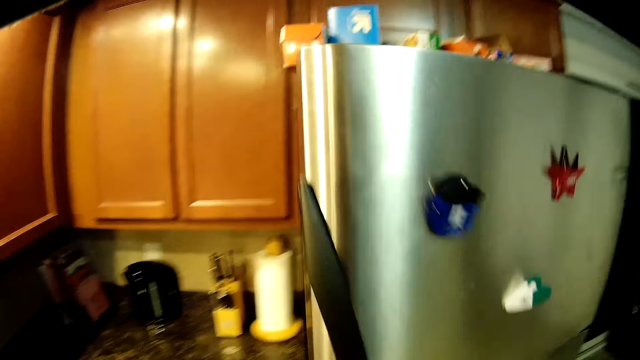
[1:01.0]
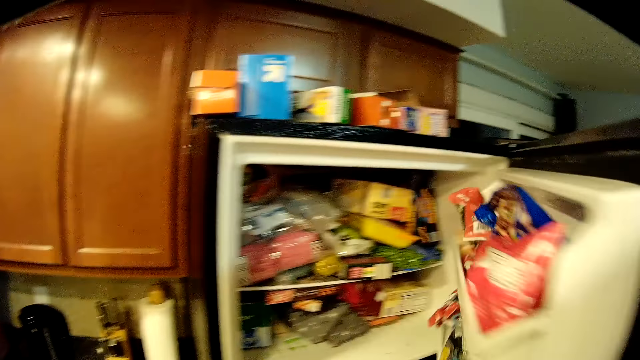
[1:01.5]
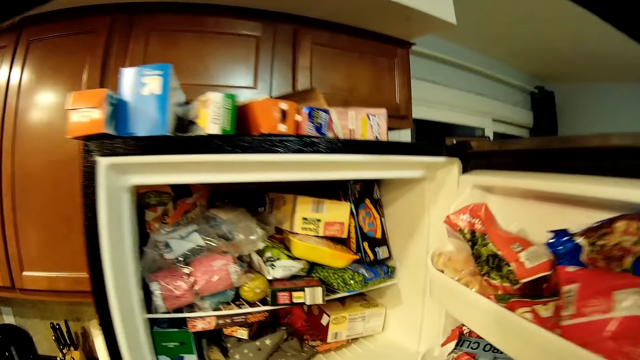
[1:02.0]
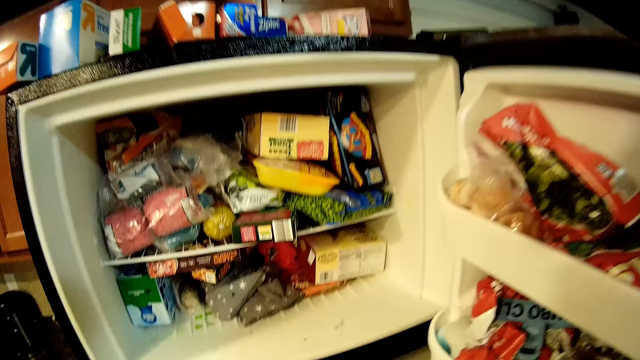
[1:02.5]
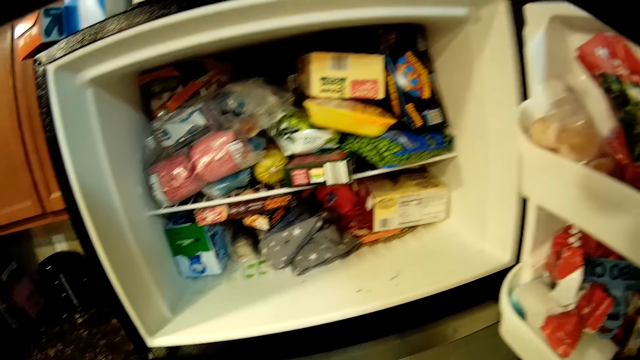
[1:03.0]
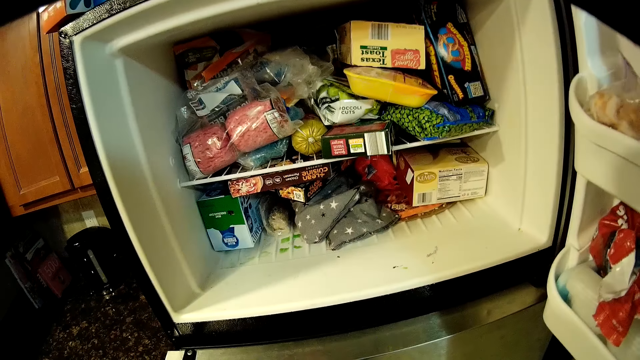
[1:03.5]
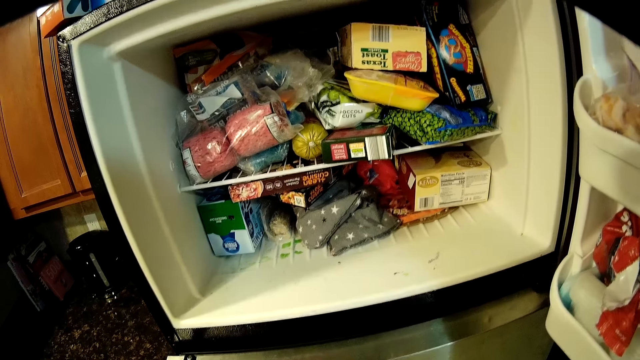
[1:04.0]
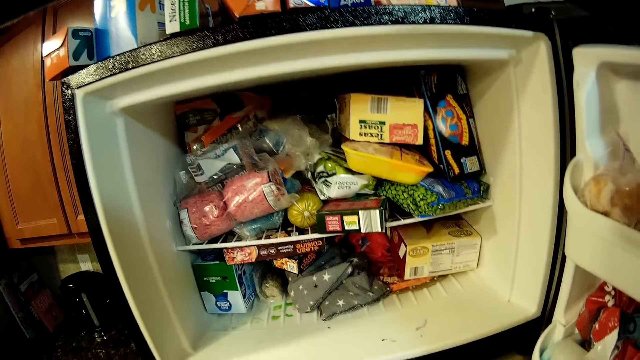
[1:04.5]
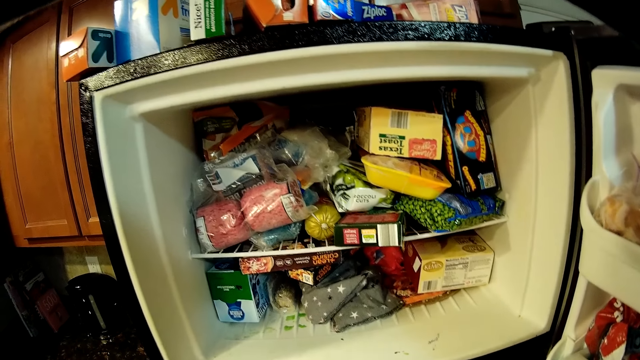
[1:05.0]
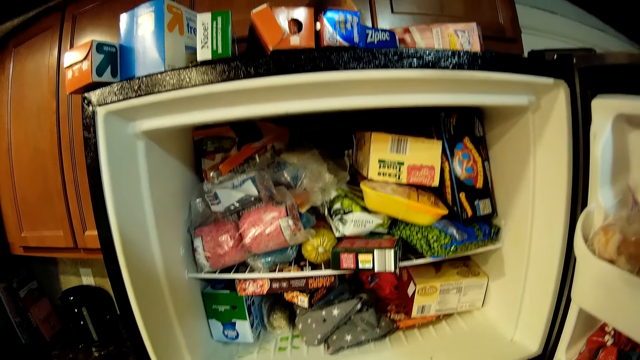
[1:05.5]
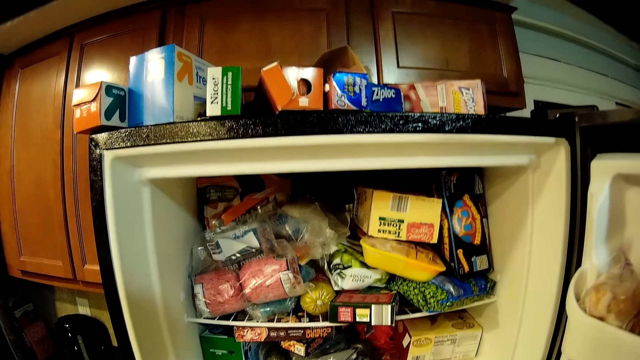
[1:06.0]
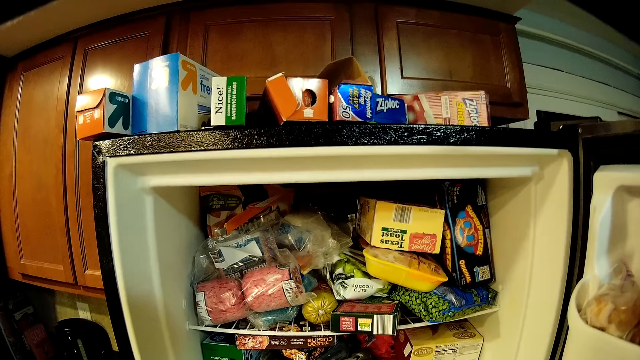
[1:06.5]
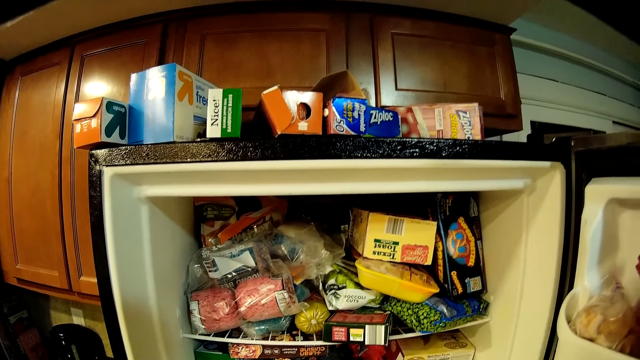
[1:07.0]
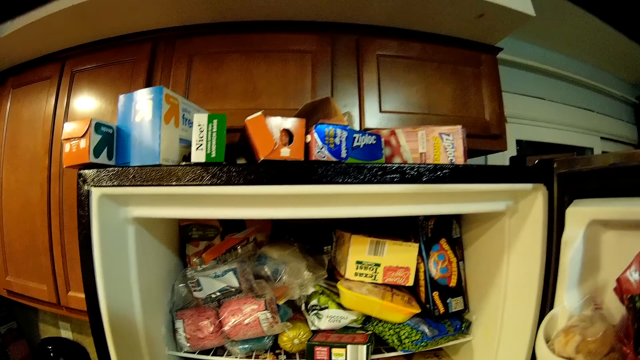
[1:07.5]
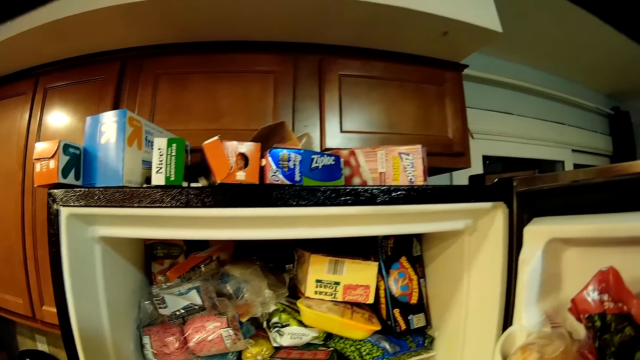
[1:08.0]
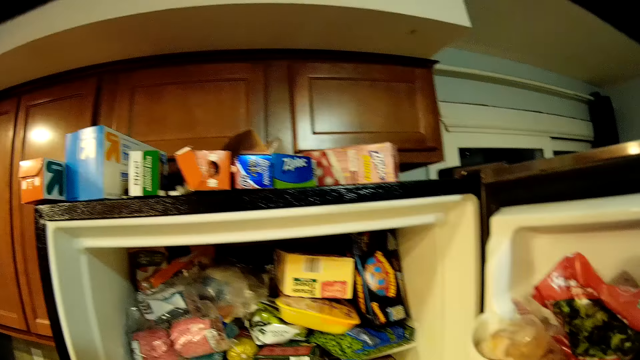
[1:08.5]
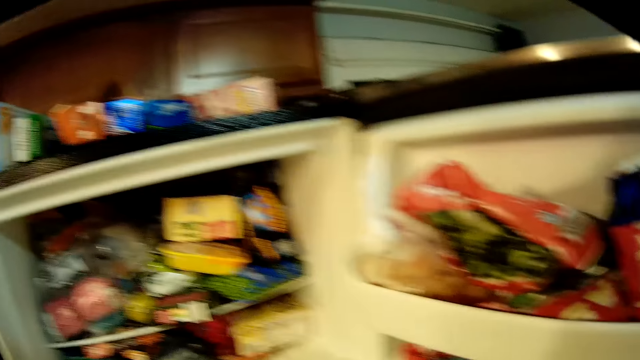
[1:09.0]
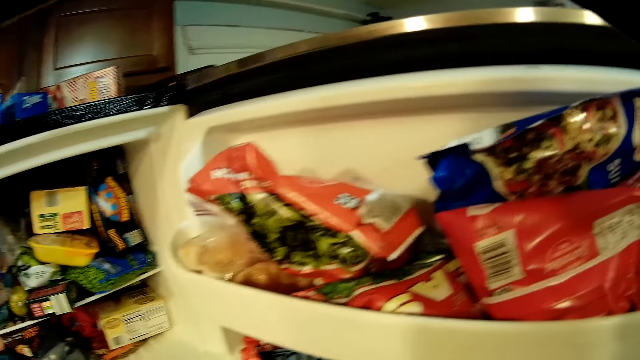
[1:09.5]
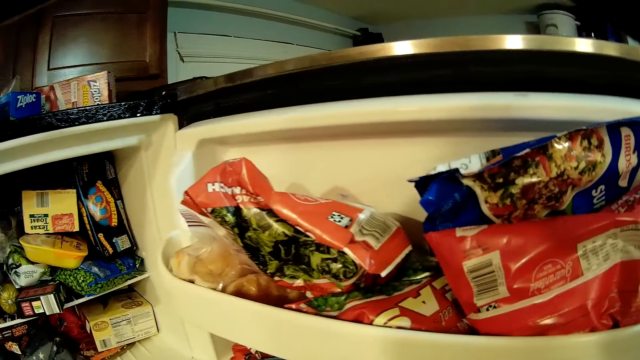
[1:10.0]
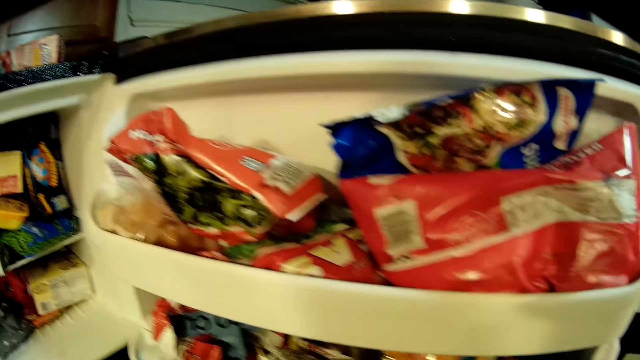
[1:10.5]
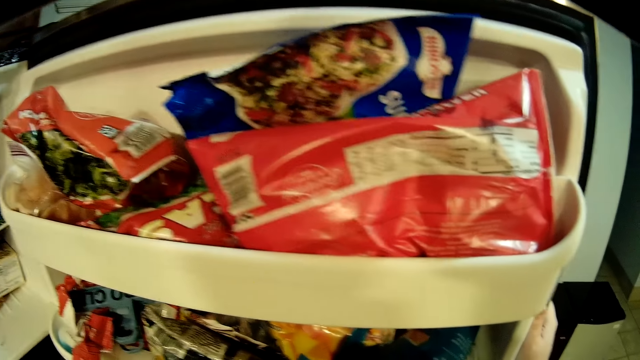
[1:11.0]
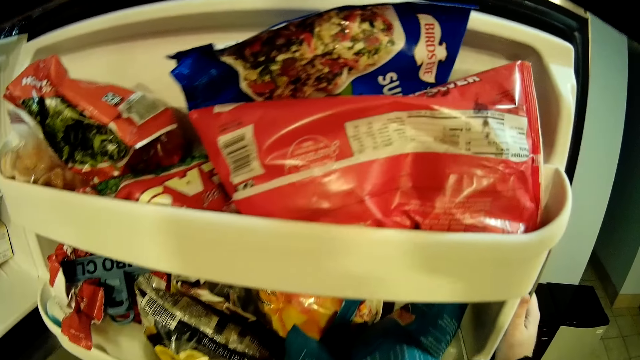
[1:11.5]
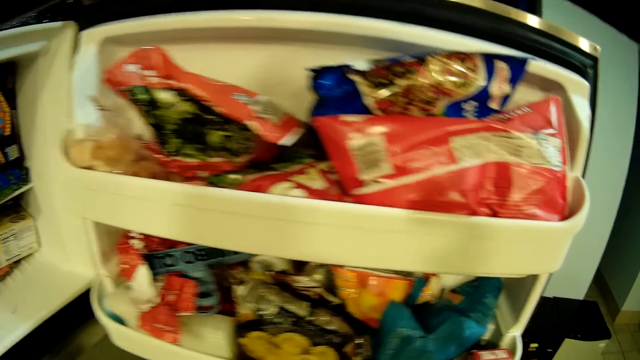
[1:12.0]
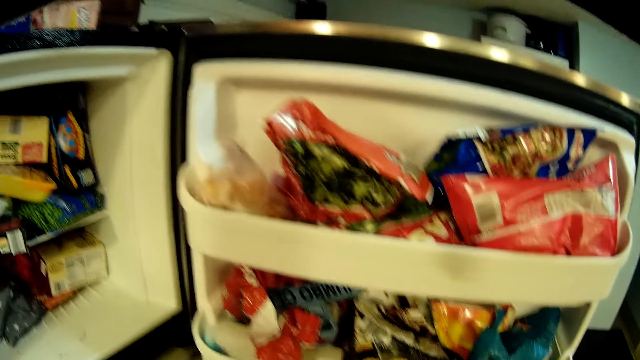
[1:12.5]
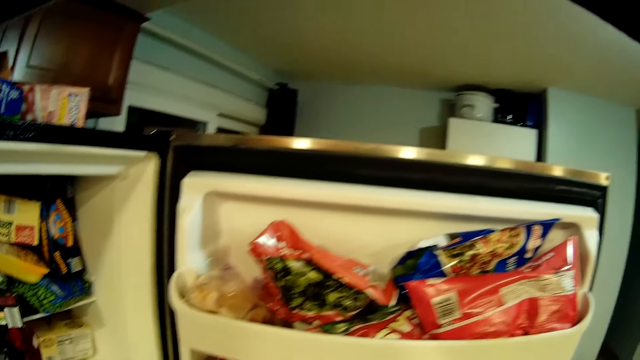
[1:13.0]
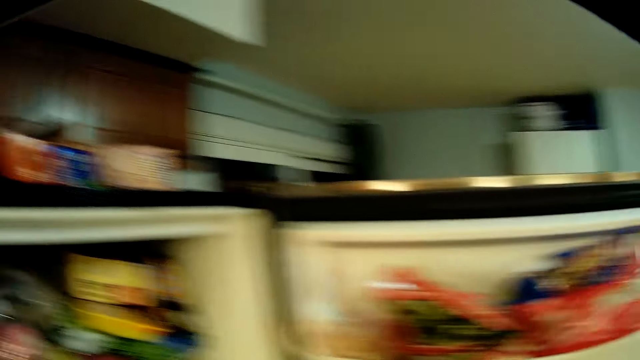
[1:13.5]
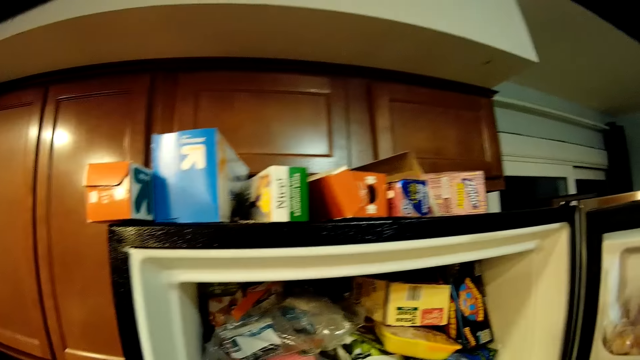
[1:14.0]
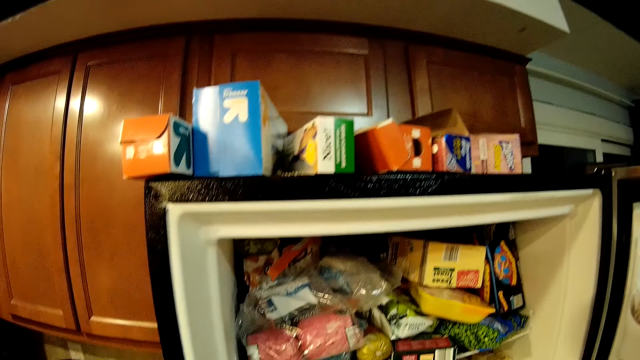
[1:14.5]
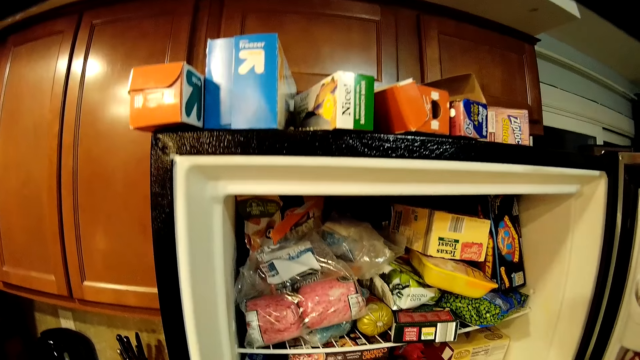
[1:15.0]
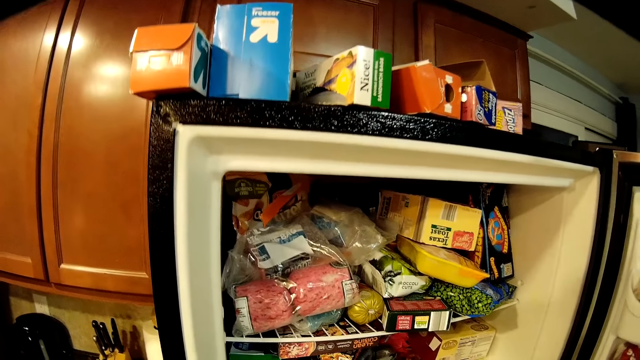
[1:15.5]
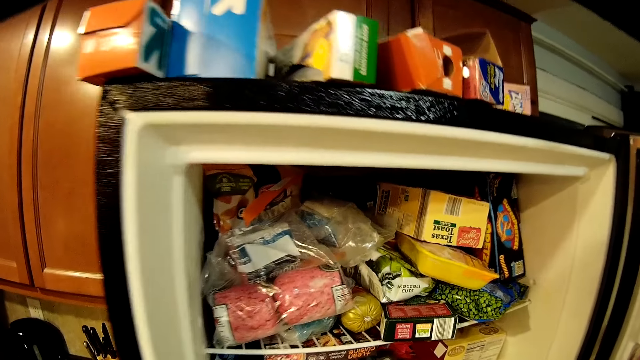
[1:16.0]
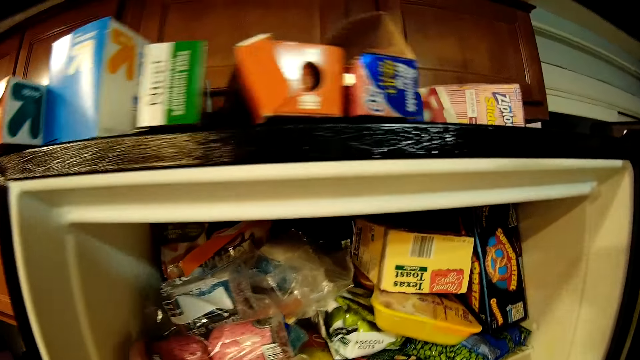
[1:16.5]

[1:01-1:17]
The camera wearer opens a compartment of a fridge, or the freezer's door, with her right hand. She looks inside the freezer.

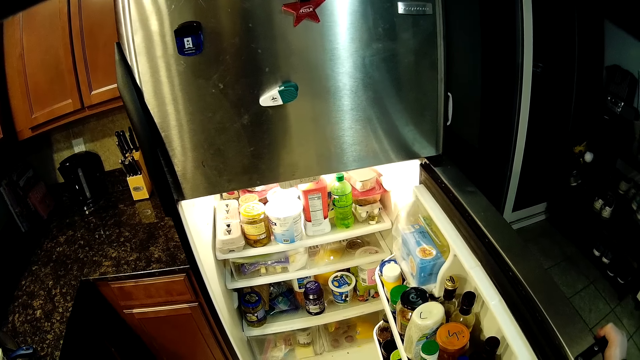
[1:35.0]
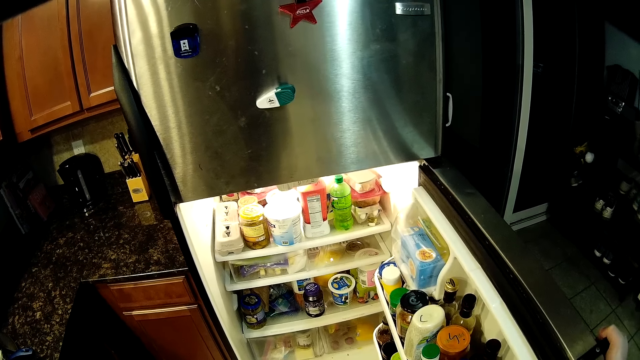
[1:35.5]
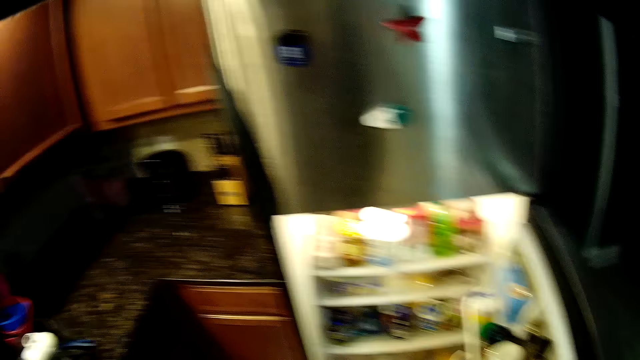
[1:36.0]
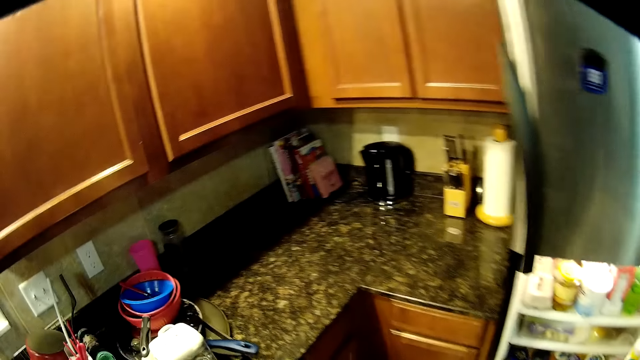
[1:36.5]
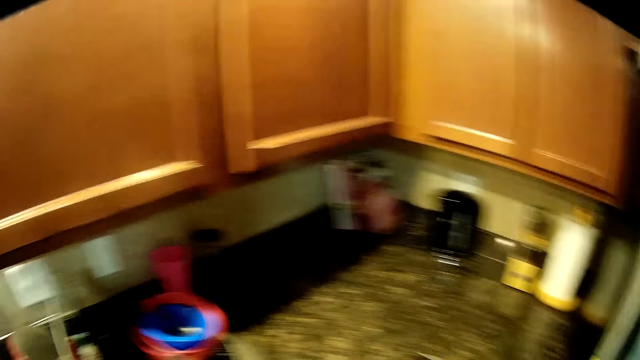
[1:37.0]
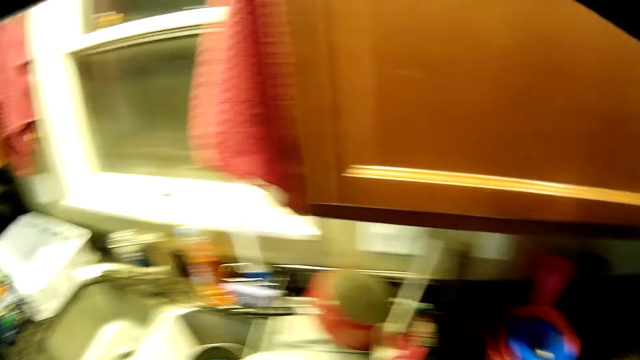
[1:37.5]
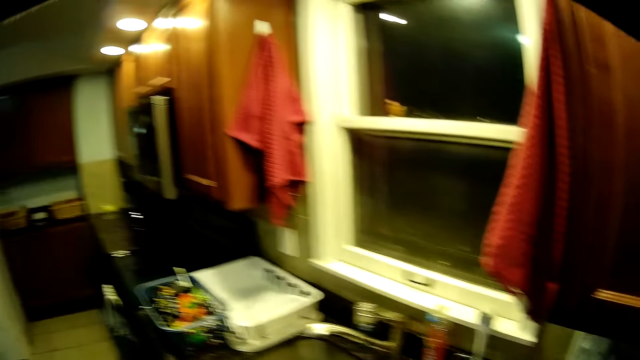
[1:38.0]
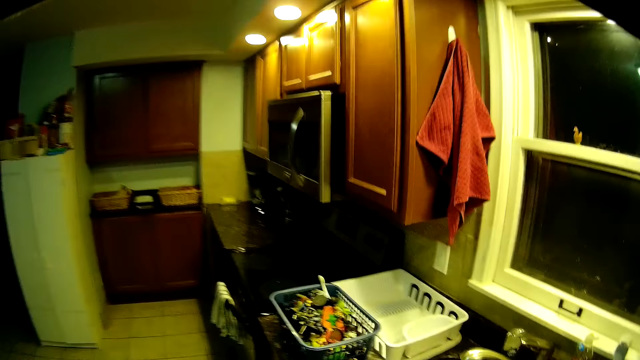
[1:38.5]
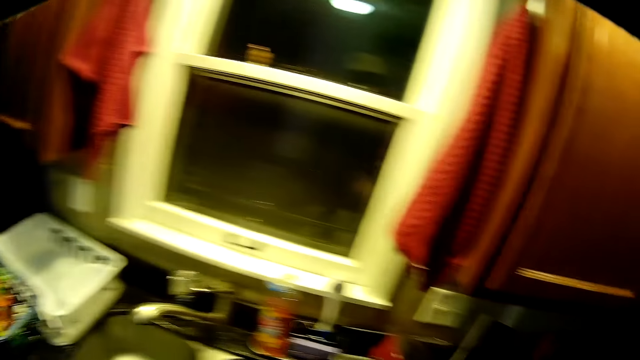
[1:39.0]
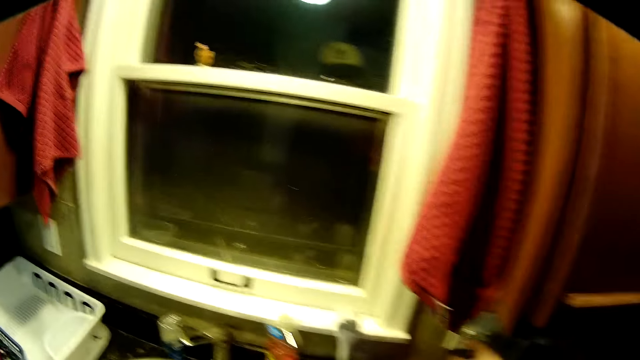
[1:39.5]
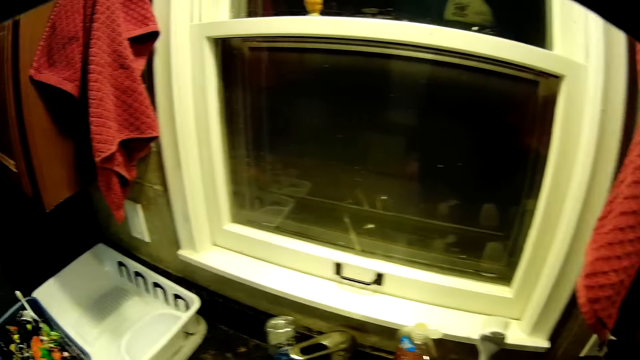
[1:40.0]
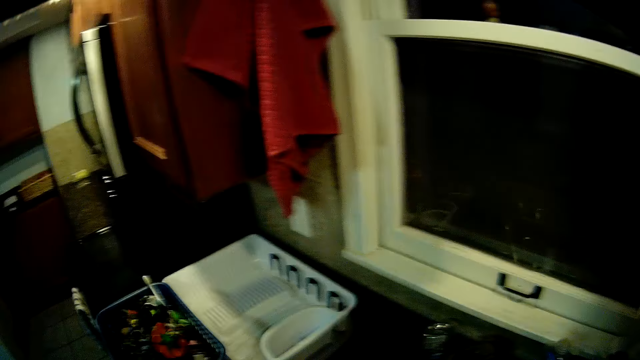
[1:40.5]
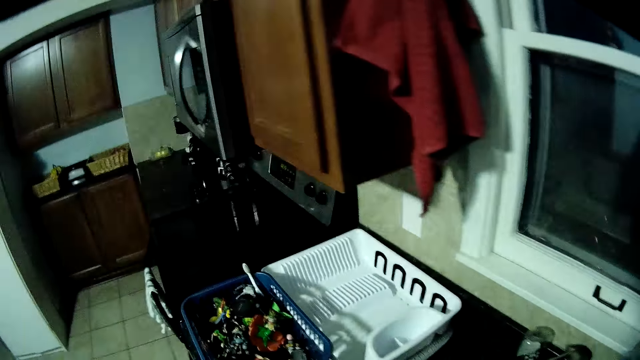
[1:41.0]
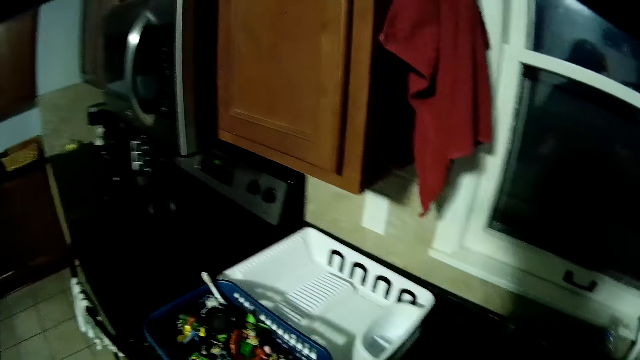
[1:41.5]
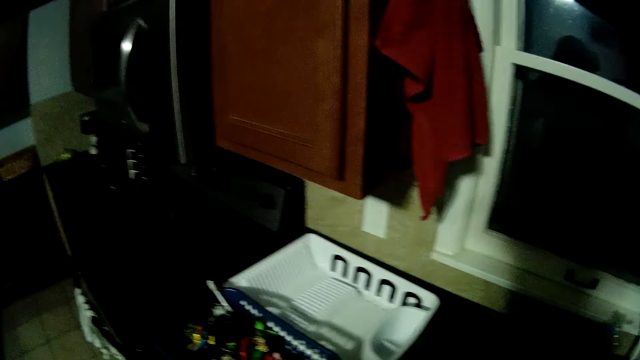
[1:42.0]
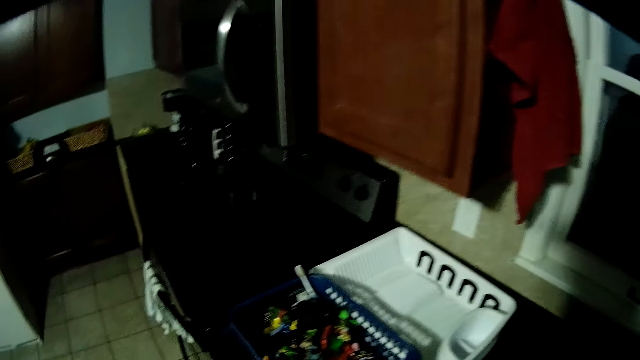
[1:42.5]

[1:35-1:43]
The camera wearer looks around. She turns off a light switch with her right hand.
